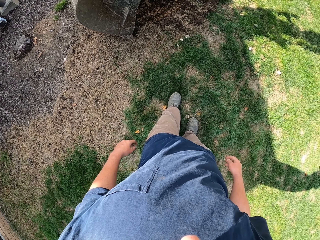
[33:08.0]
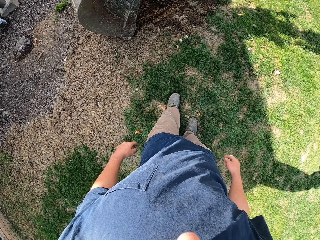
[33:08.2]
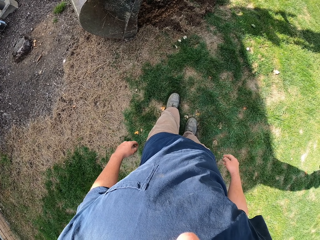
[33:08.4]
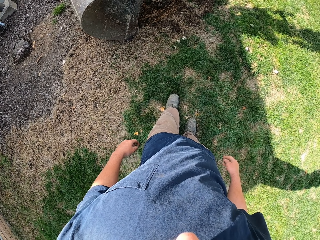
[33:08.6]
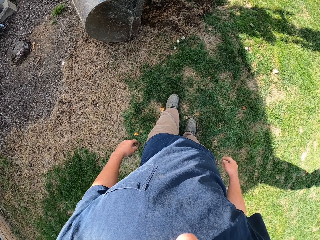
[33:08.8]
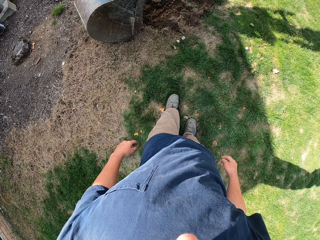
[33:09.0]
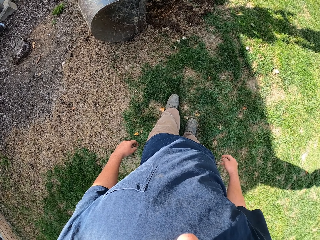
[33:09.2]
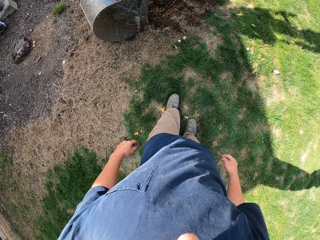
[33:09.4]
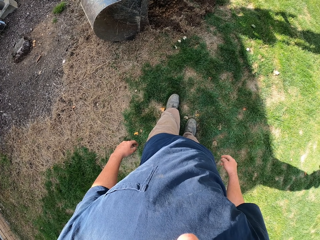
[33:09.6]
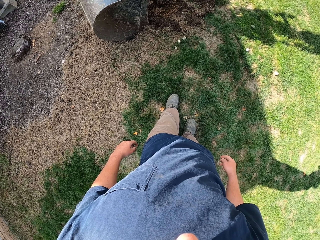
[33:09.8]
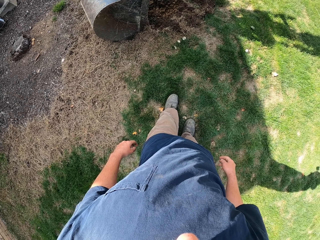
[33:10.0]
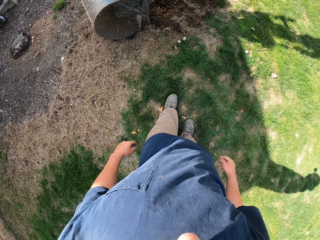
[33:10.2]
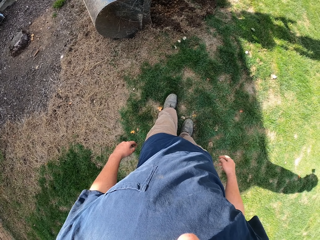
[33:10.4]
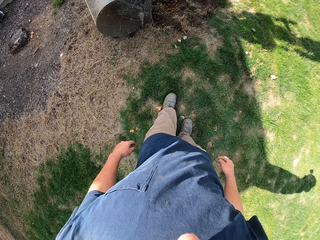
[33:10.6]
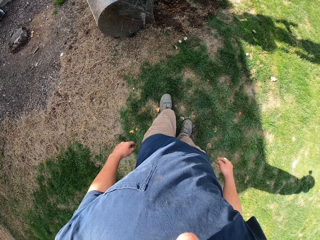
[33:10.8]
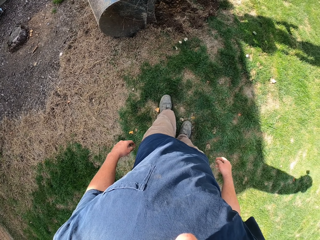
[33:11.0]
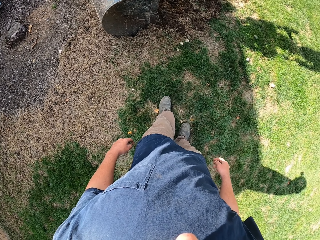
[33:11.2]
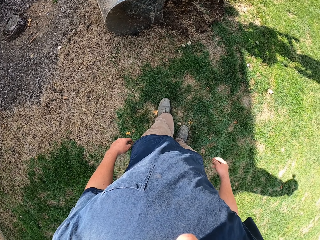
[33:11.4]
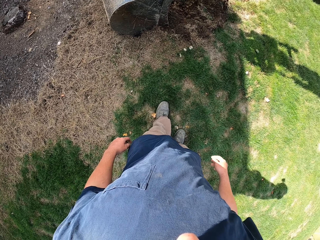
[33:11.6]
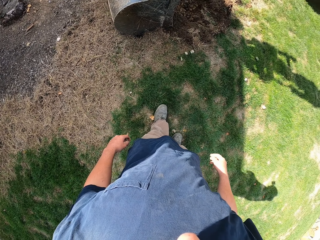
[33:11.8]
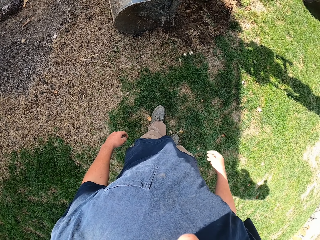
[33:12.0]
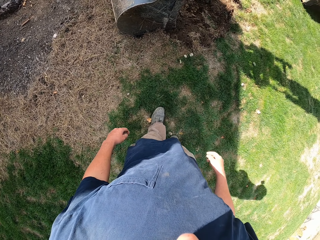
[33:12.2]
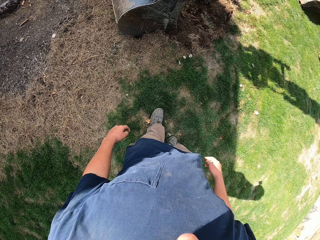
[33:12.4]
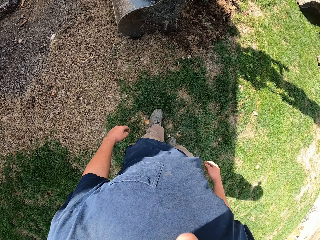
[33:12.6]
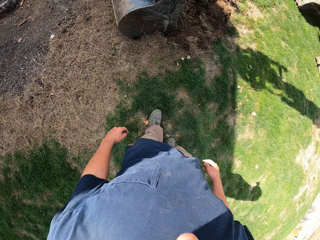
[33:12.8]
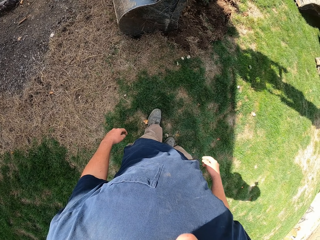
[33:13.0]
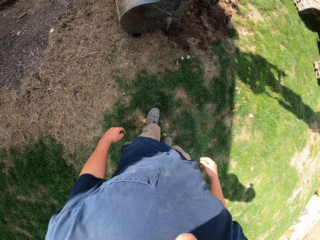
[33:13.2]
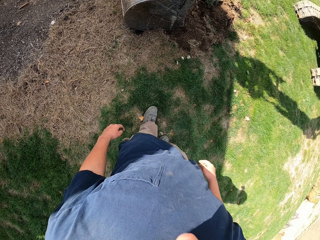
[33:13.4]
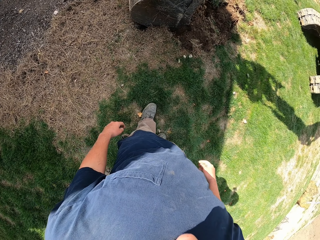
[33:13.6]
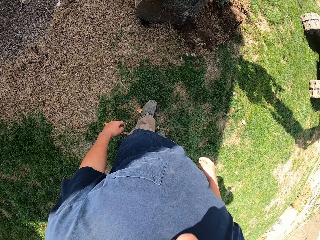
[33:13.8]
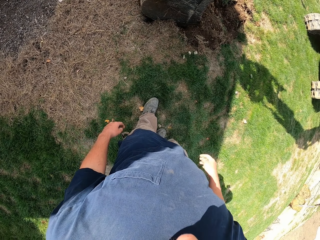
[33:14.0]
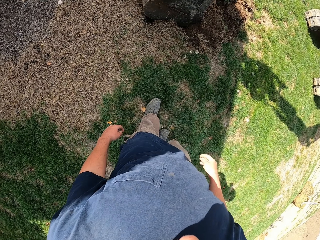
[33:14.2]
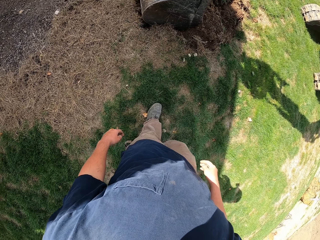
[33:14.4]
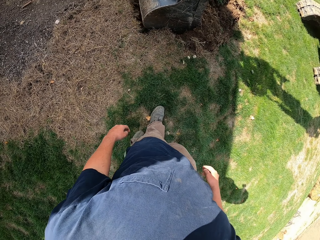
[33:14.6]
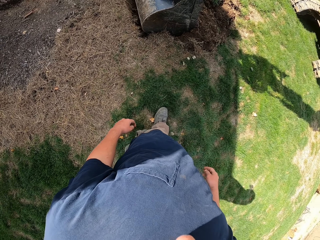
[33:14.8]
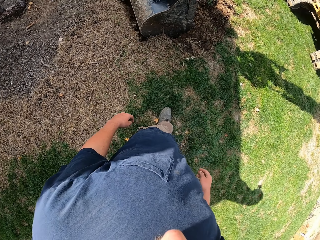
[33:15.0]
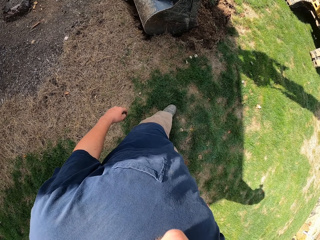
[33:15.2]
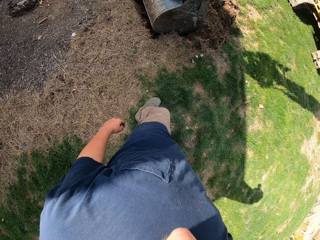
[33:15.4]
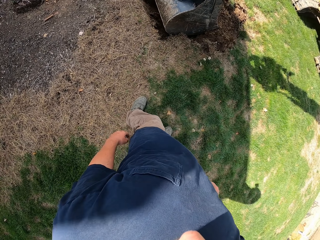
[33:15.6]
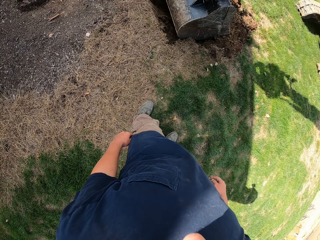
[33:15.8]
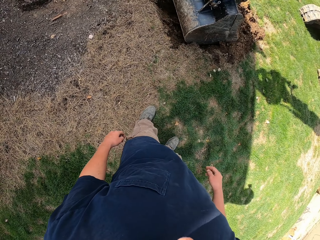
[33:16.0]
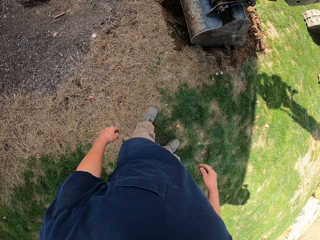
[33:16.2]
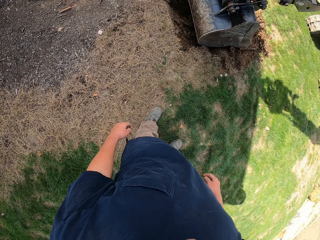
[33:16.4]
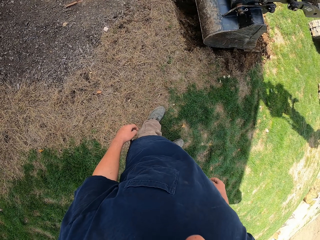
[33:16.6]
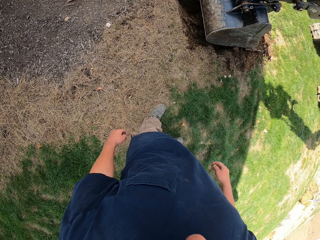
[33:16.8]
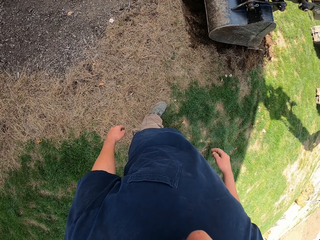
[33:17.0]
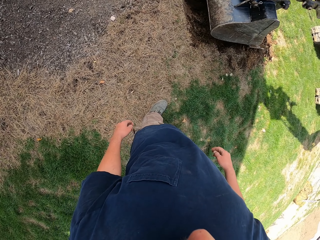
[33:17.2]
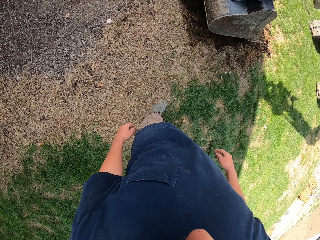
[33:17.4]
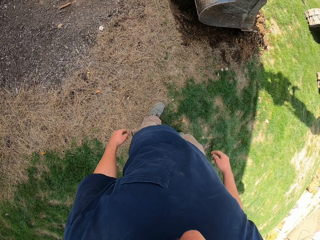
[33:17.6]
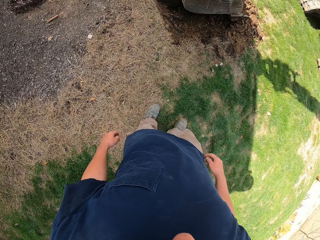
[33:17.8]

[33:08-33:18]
The camera wearer stares at the tractor. They turn around. They move around.

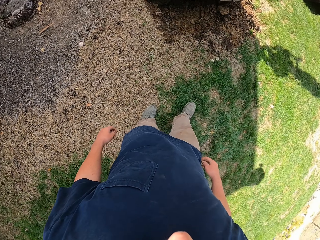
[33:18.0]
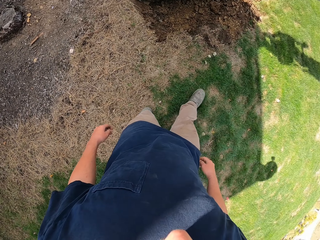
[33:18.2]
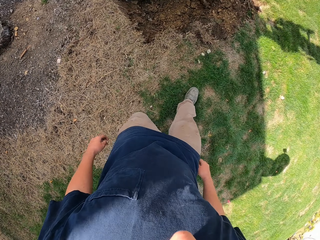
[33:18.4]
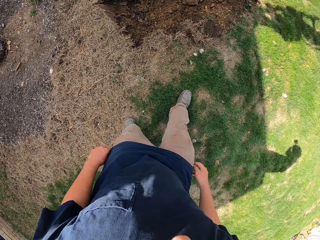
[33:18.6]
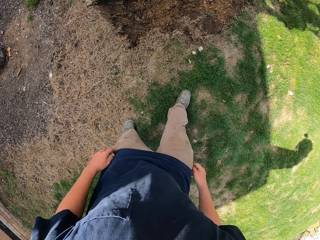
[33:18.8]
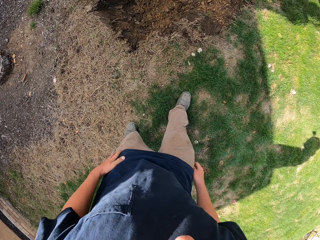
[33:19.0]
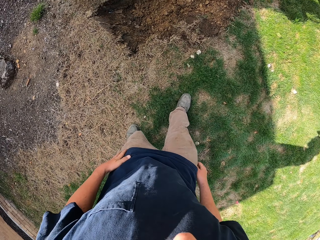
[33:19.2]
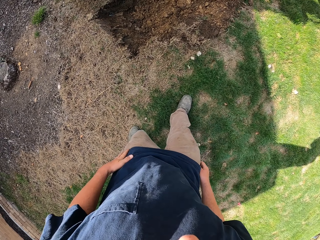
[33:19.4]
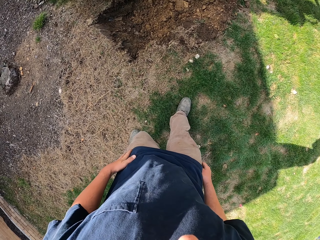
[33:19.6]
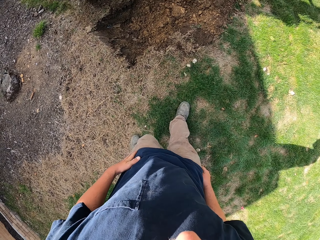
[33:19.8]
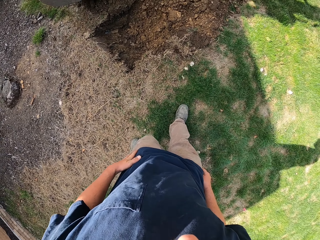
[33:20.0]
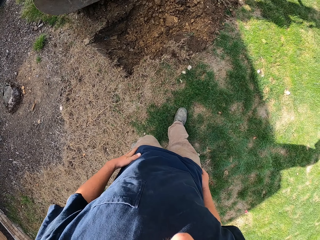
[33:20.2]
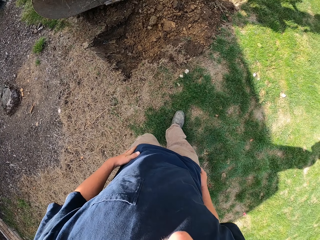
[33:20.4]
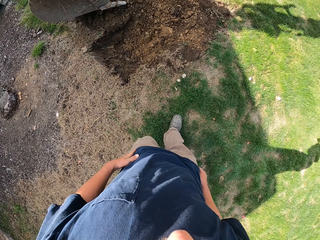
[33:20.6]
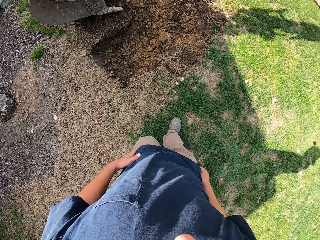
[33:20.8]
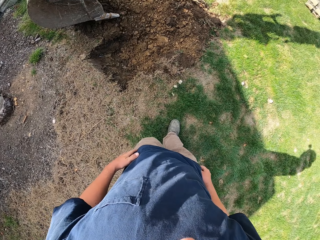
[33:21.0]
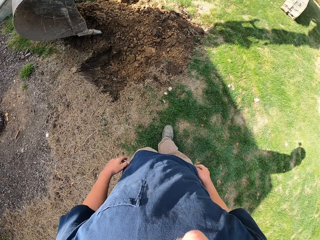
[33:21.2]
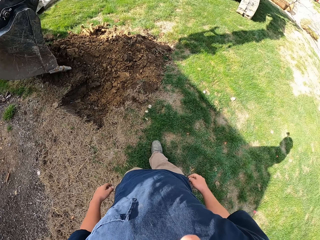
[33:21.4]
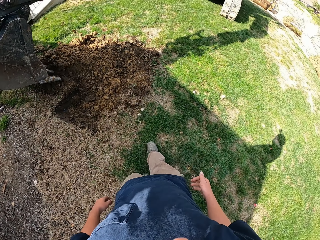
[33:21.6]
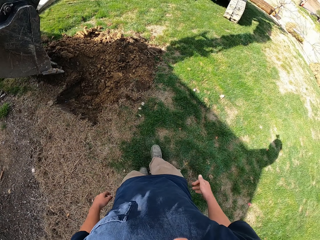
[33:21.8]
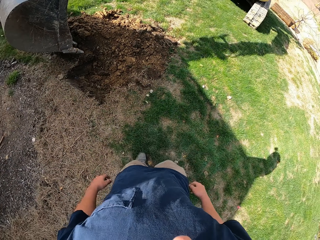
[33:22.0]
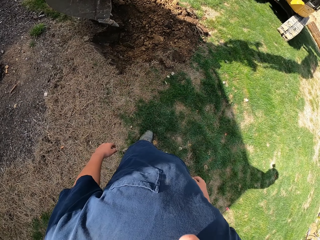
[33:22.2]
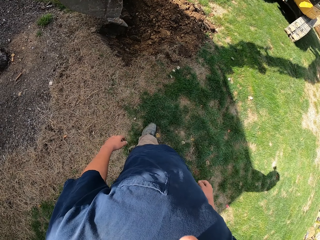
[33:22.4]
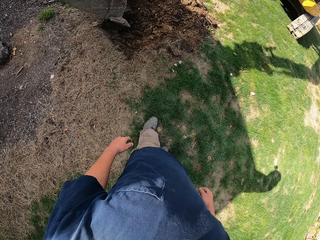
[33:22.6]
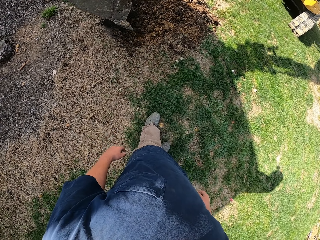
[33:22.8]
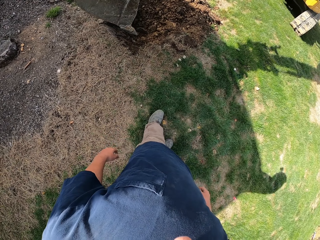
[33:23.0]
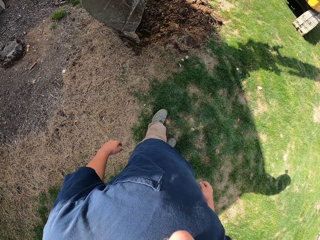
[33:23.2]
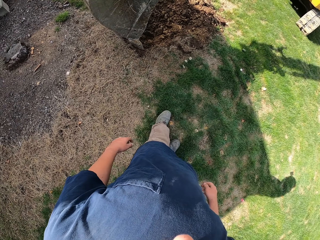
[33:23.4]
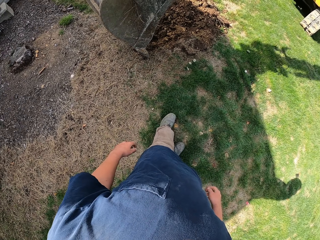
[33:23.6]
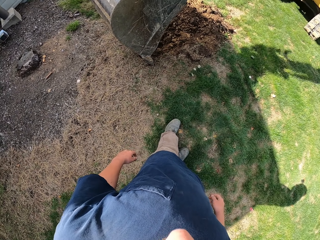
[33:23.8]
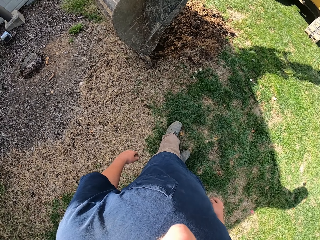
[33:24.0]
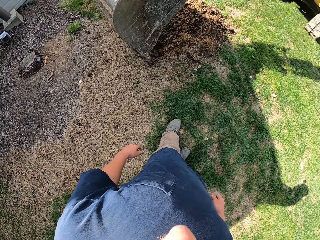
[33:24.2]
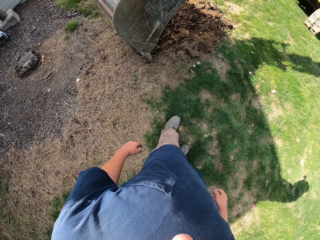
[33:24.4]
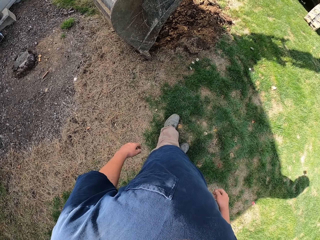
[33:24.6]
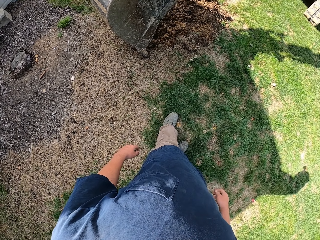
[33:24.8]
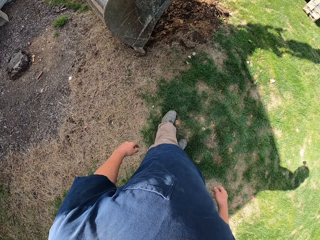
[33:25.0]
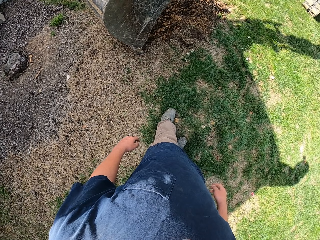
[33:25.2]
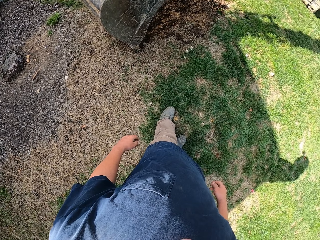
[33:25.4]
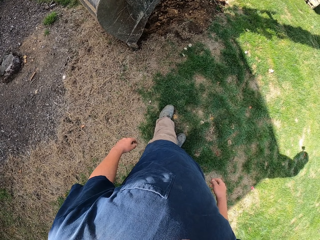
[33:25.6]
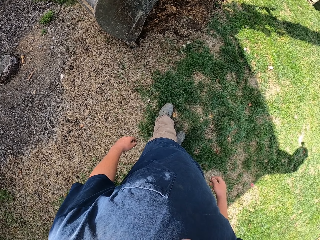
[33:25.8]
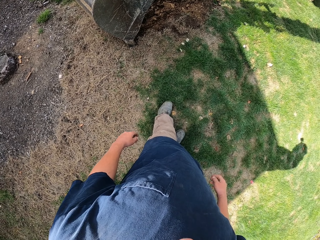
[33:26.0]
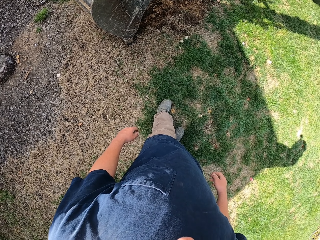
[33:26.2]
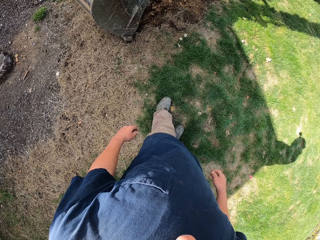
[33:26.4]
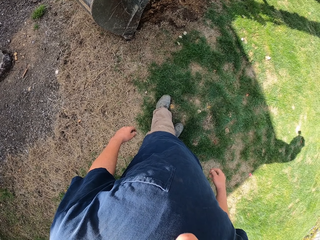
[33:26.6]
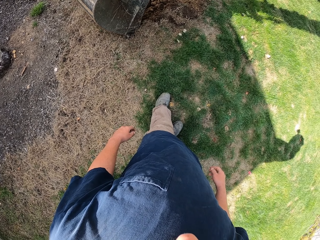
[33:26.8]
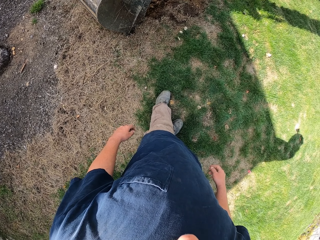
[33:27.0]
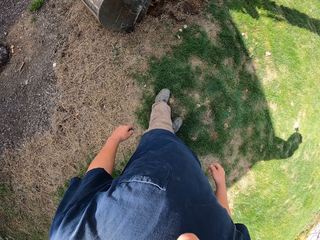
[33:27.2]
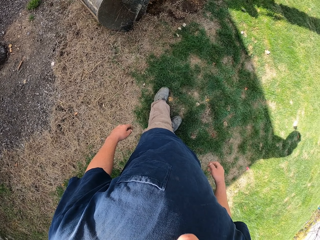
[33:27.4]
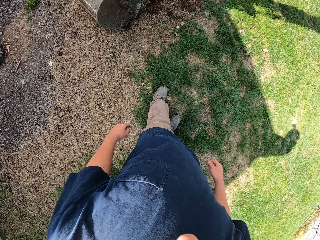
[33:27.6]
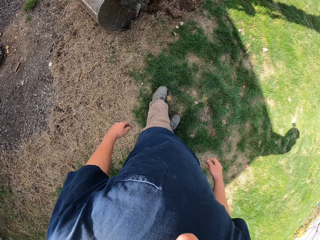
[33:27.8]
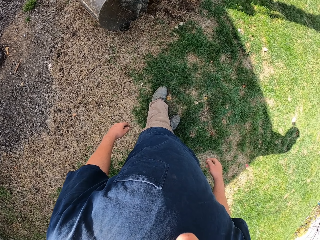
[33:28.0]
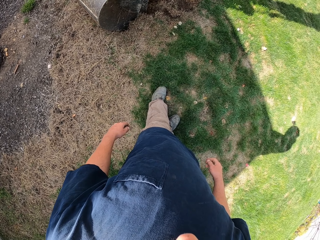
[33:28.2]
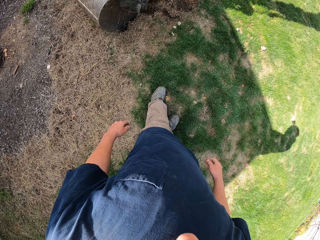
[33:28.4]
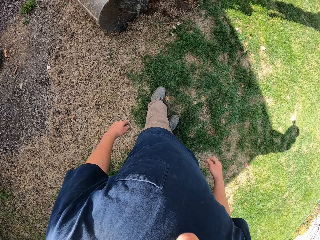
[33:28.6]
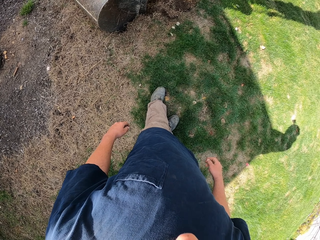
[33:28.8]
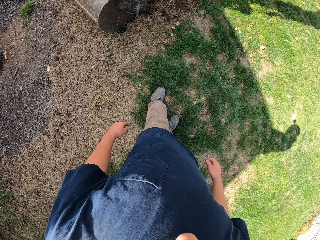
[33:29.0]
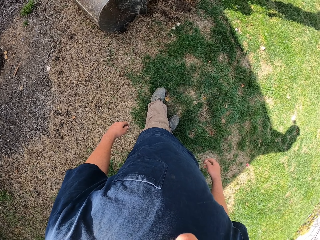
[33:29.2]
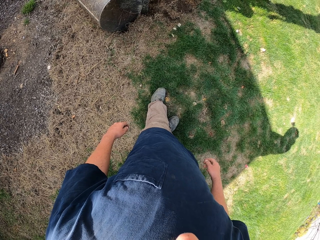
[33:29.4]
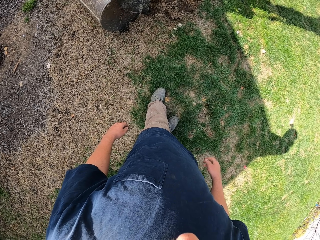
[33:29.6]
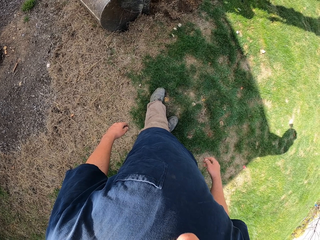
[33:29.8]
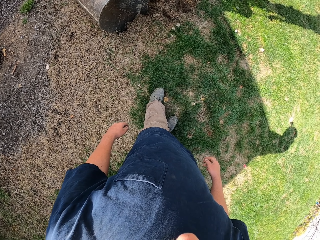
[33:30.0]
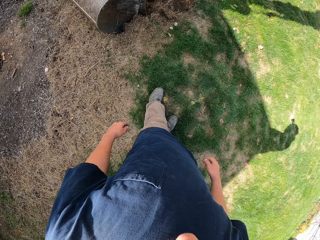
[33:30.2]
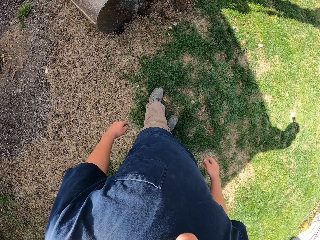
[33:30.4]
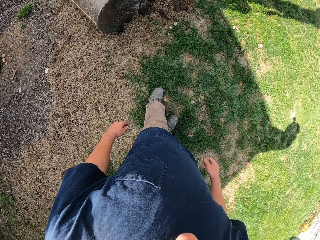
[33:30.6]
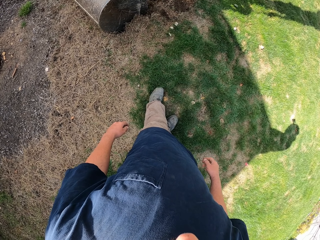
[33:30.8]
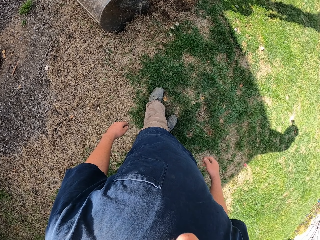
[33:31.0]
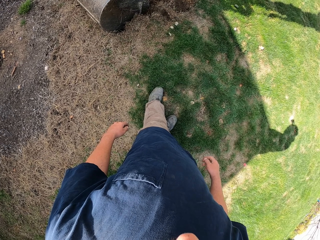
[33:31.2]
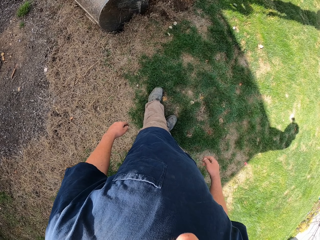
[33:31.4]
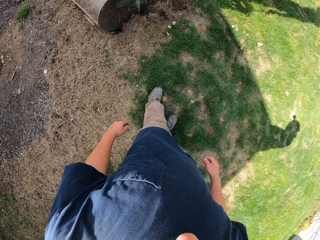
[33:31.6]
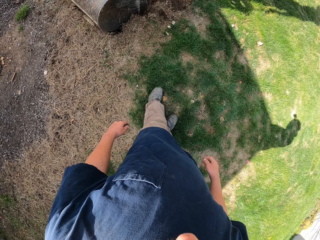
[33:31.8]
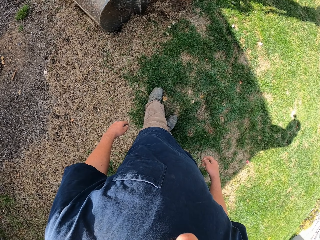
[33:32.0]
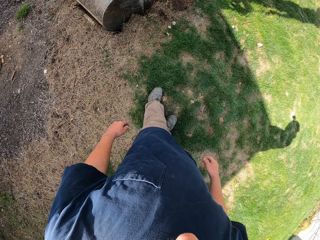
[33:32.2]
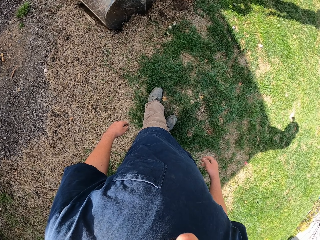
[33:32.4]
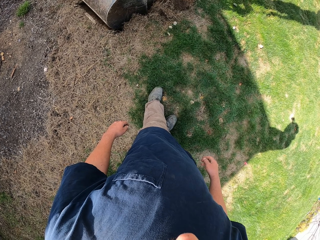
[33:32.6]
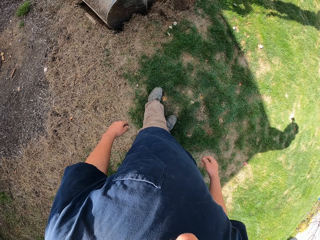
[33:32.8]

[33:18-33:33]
The camera wearer moves towards the tractor. They walk around. They stare at the tractor.
